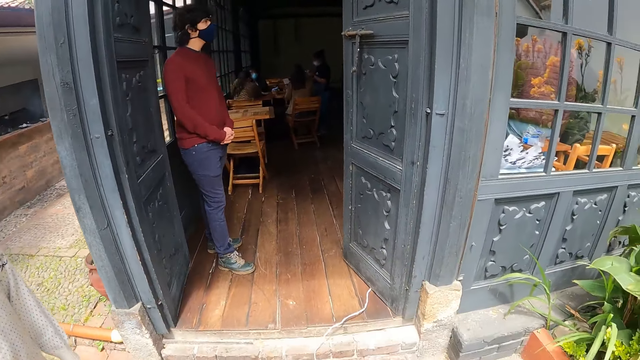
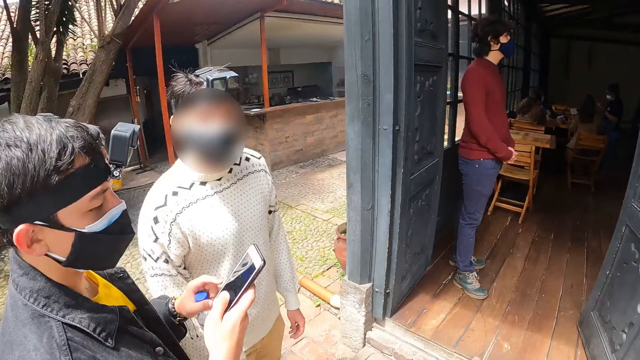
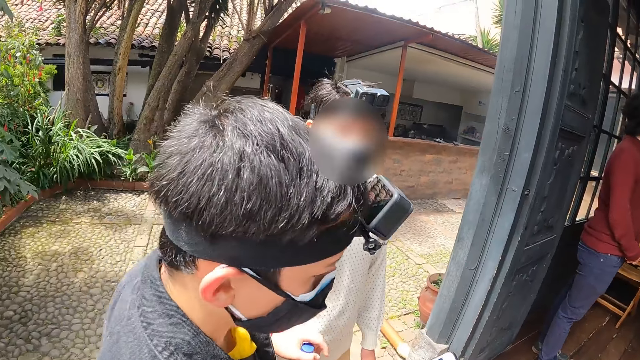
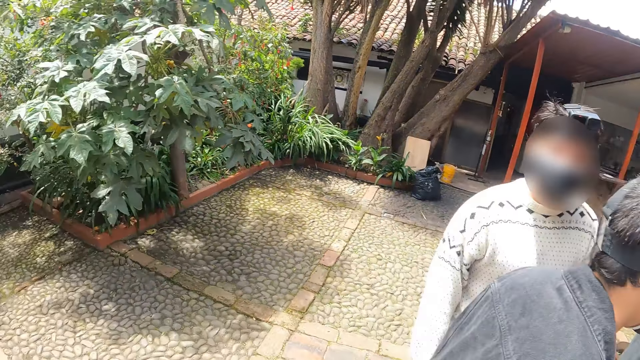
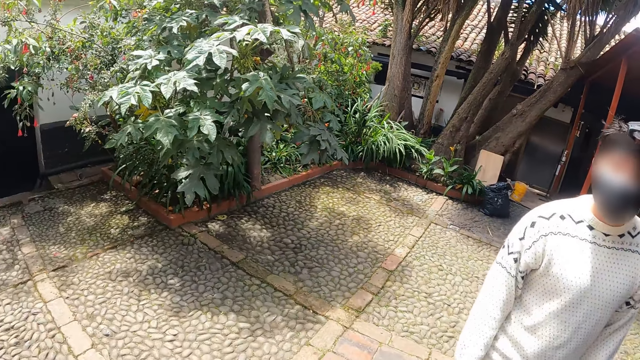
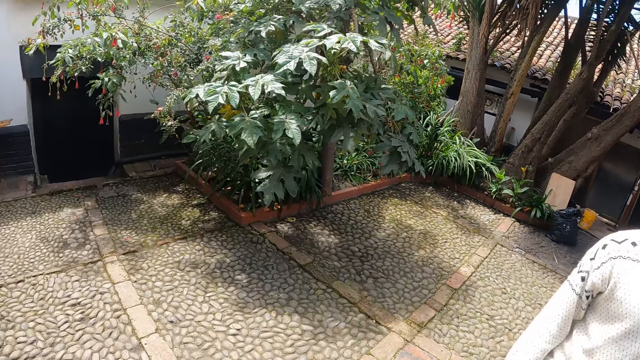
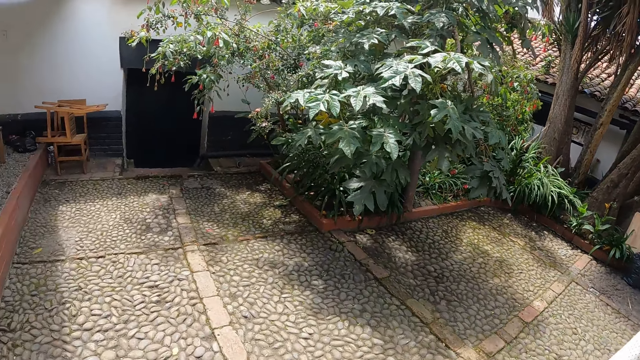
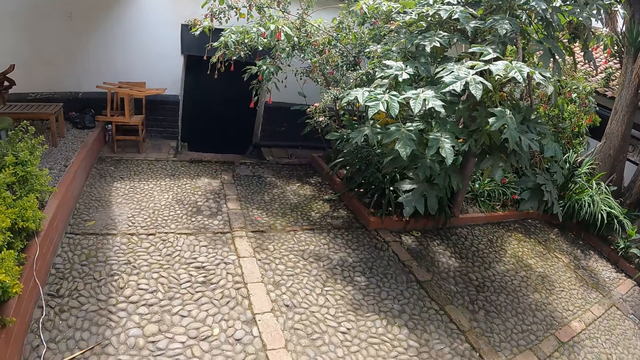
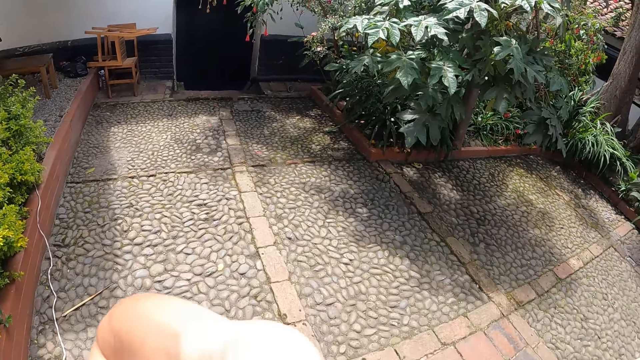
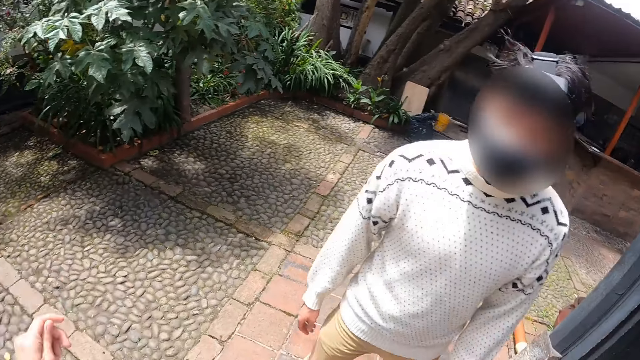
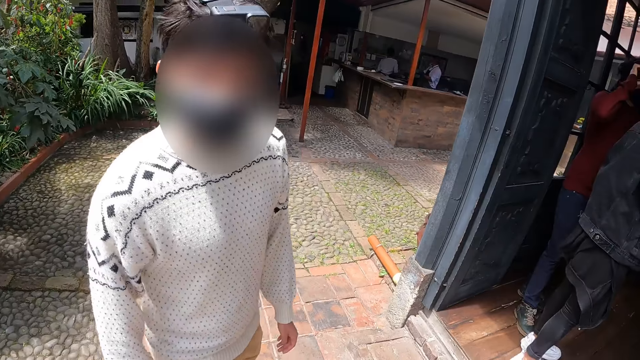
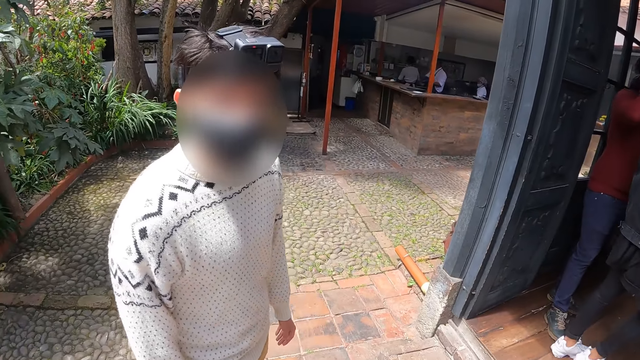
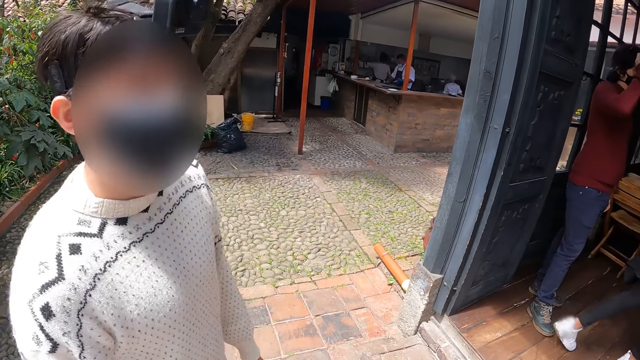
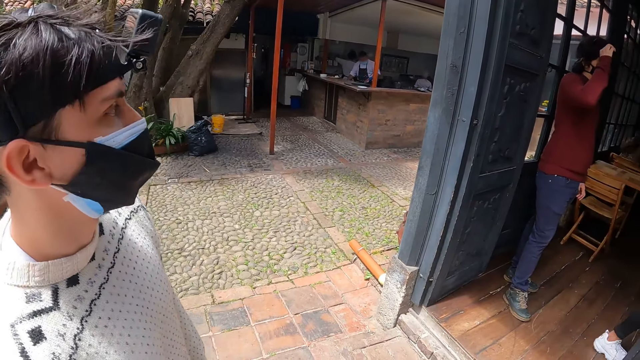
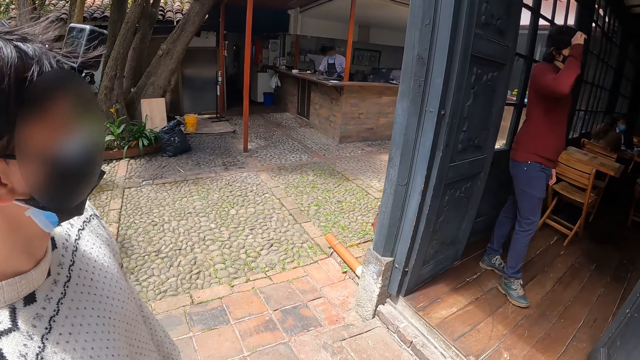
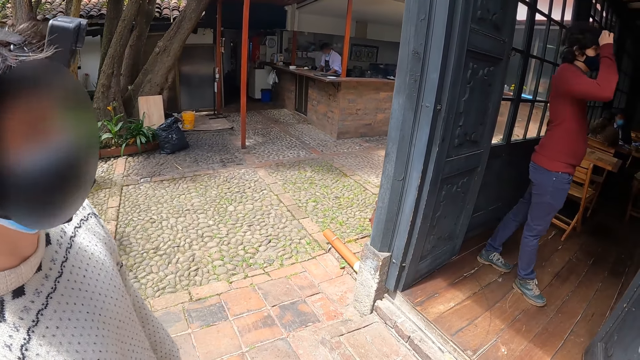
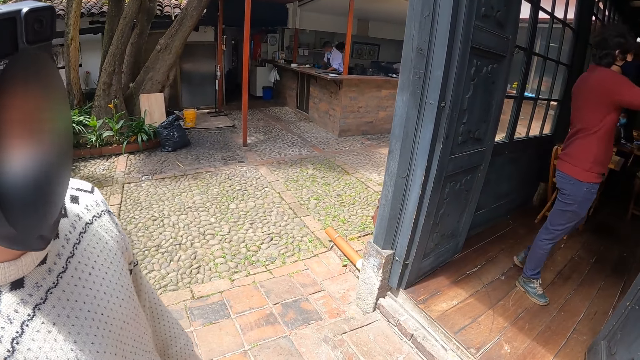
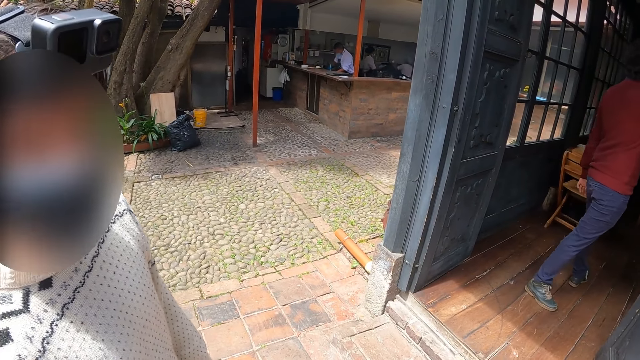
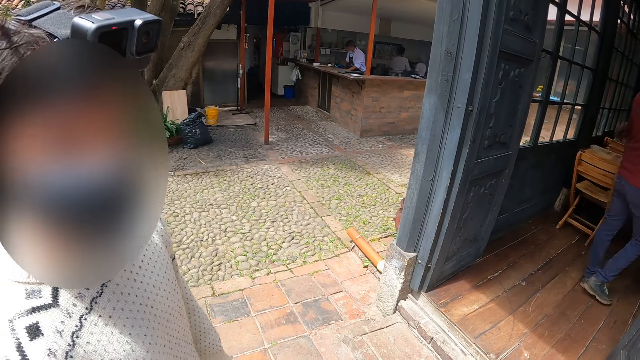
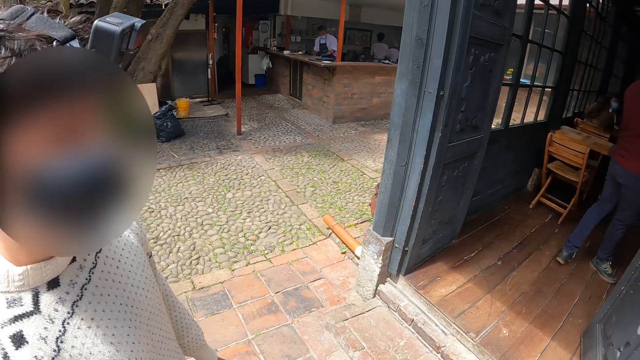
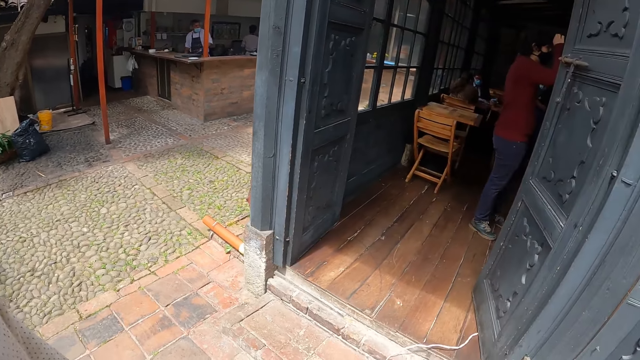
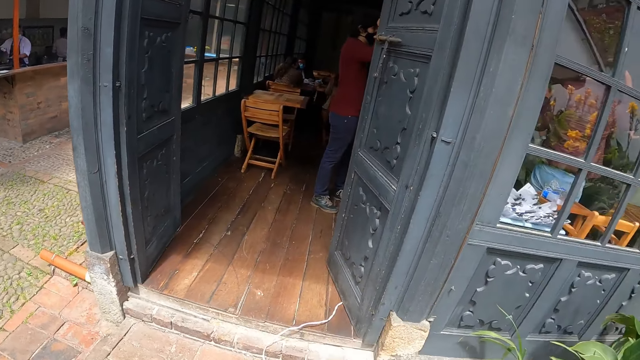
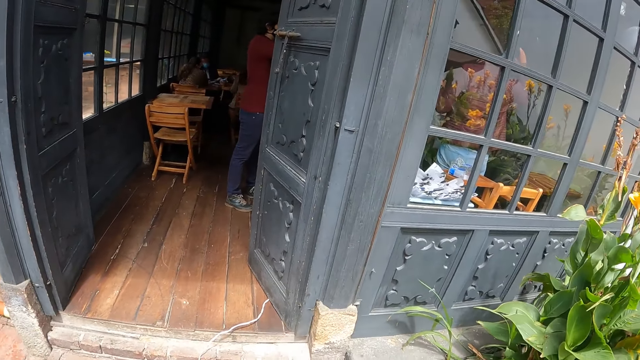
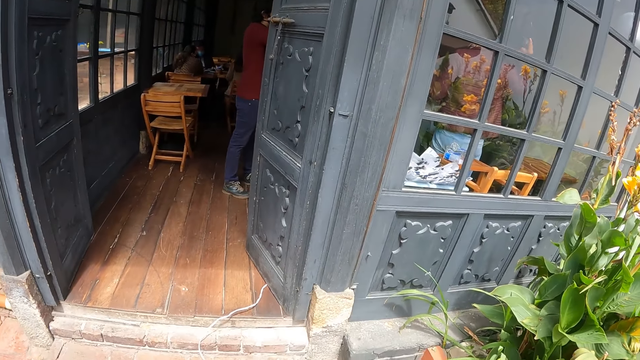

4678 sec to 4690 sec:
The camera wearer drops the right hand. They look around. They lift the left hand. They look around. They look at a man.

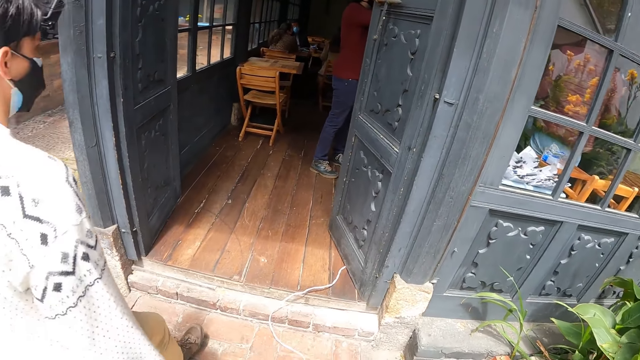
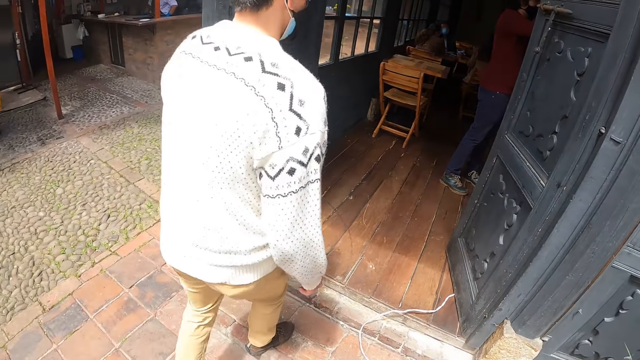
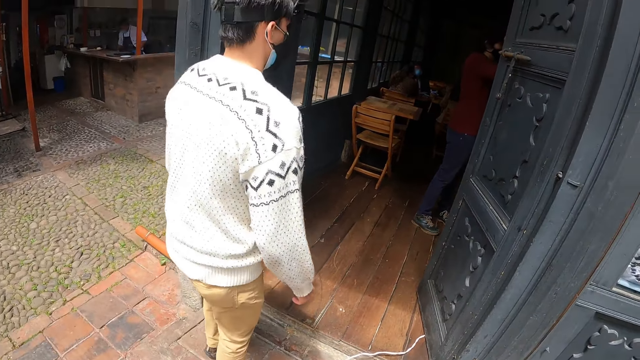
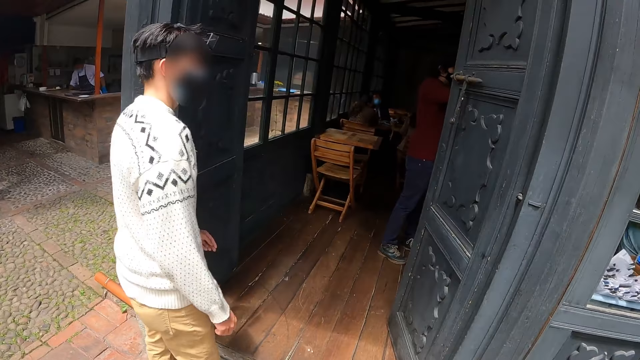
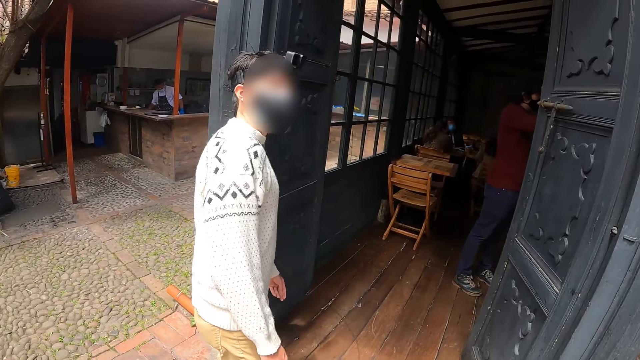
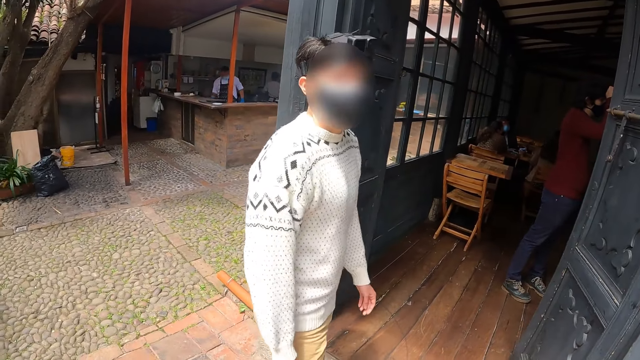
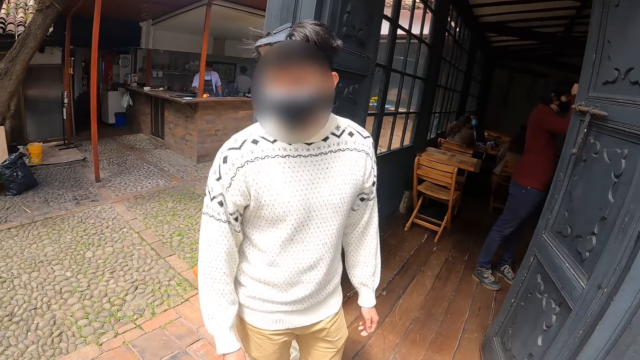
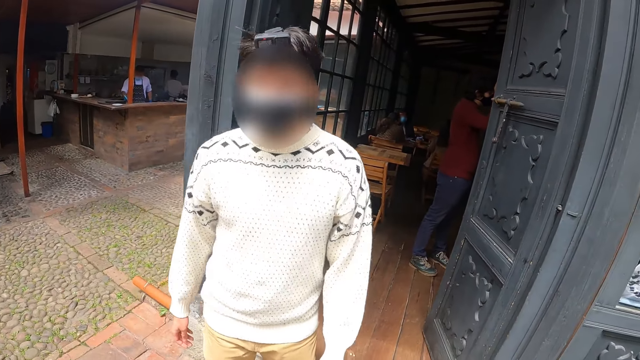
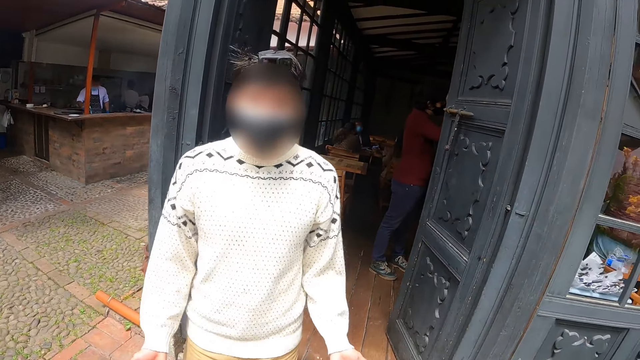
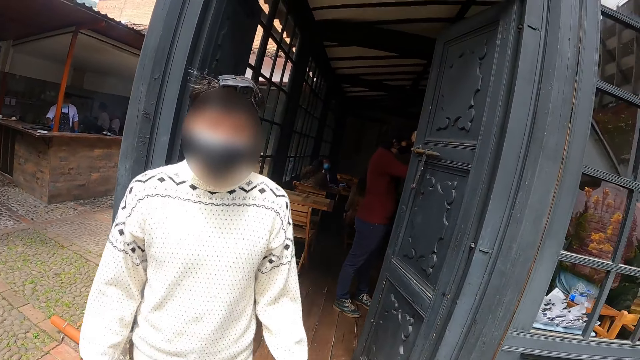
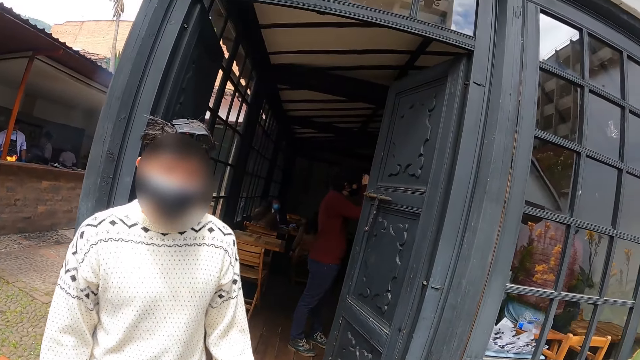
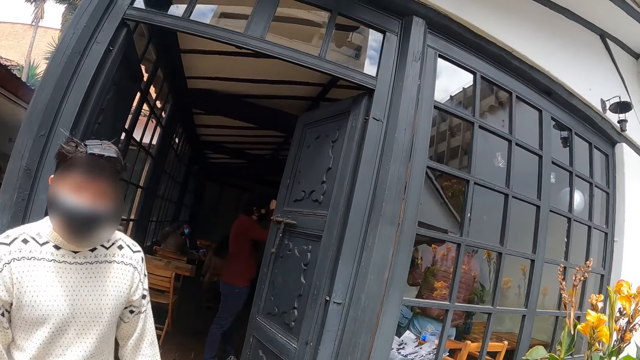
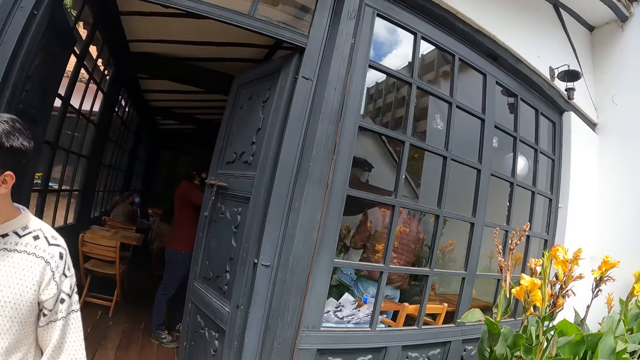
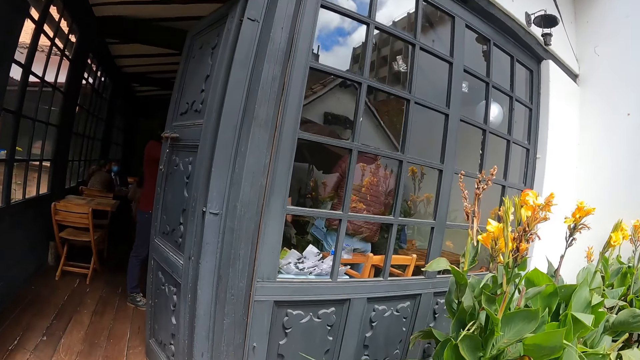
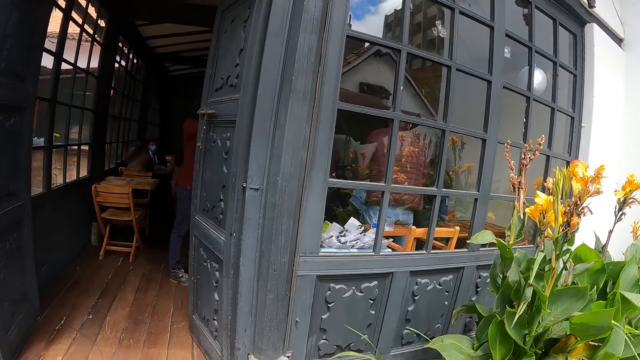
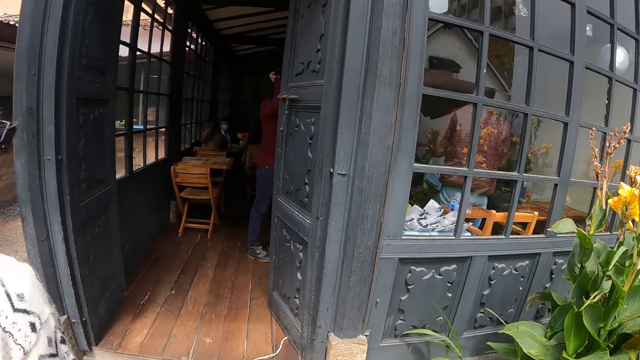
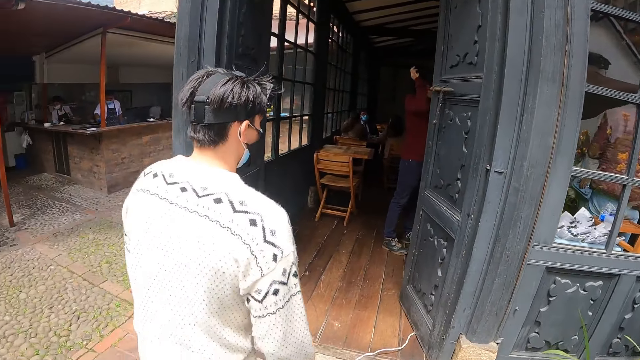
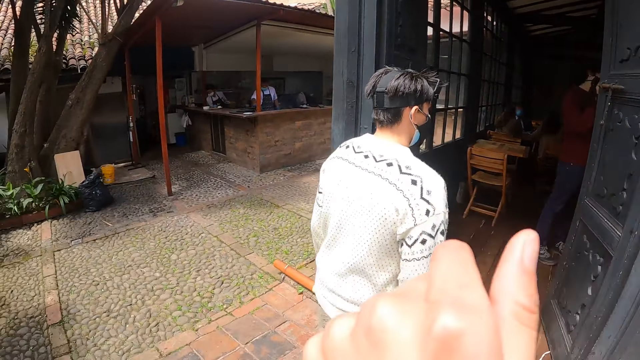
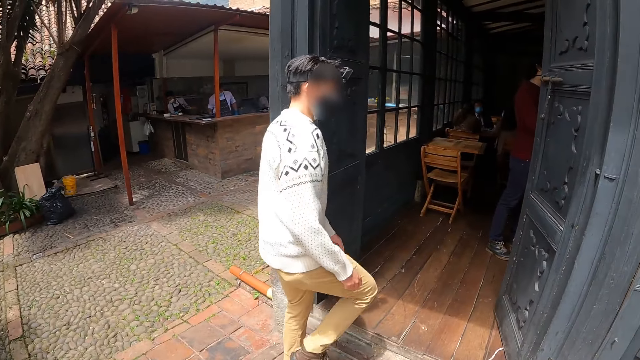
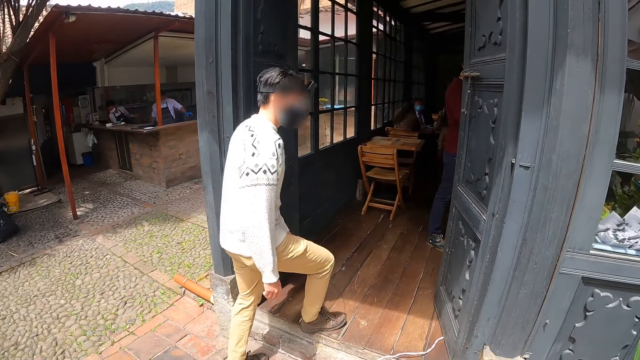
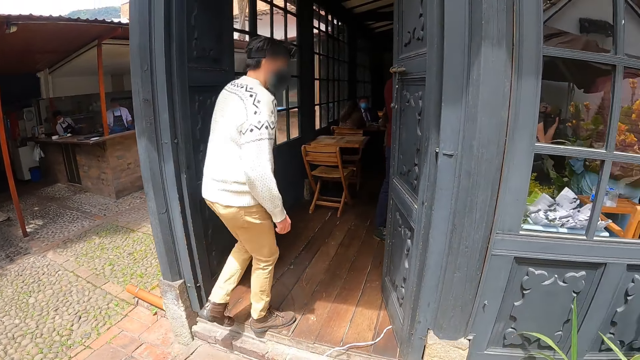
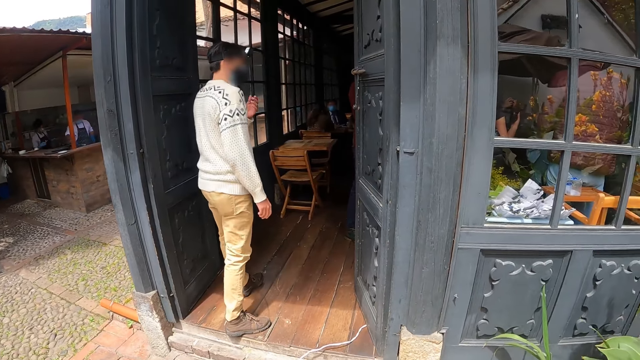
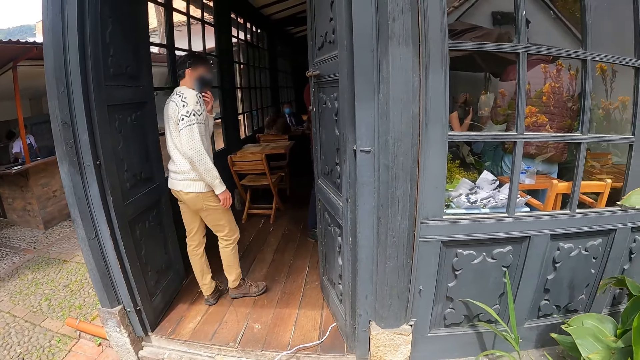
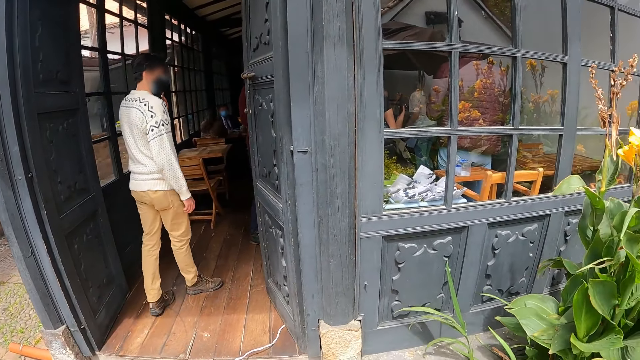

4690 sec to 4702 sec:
The camera wearer lifts the left hand and drops the left hand. A man walks into a room. The camera wearer looks around.
